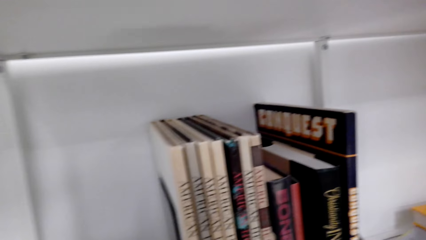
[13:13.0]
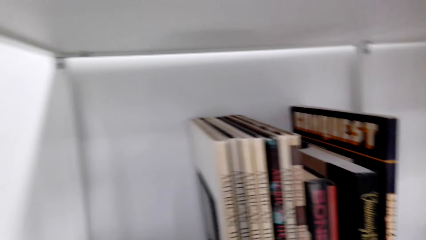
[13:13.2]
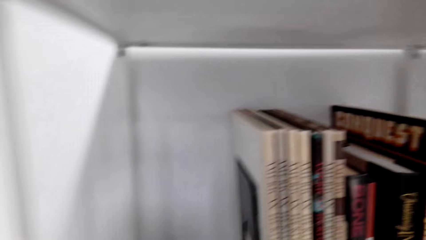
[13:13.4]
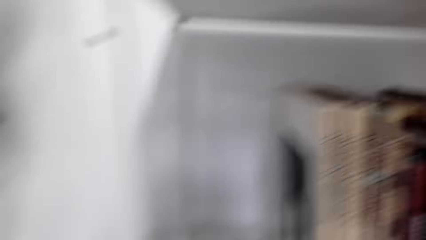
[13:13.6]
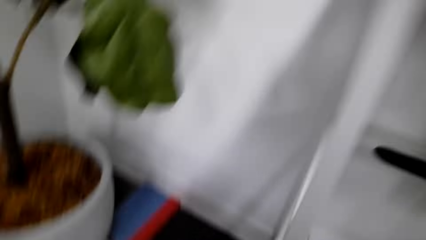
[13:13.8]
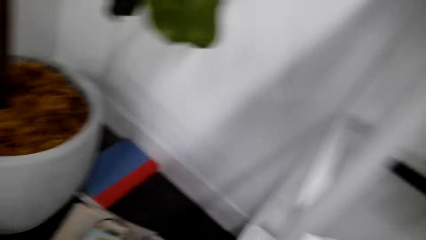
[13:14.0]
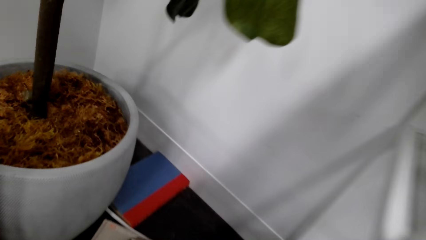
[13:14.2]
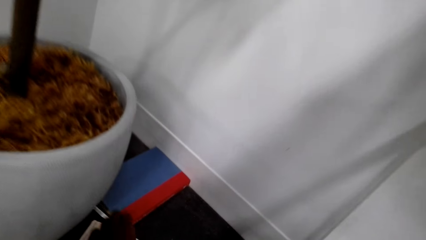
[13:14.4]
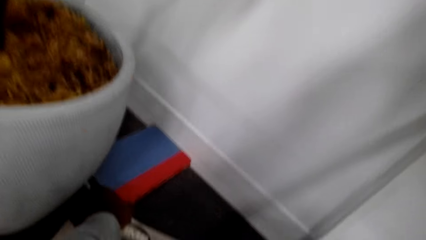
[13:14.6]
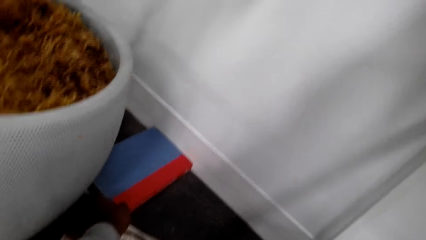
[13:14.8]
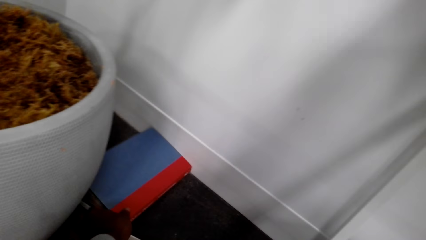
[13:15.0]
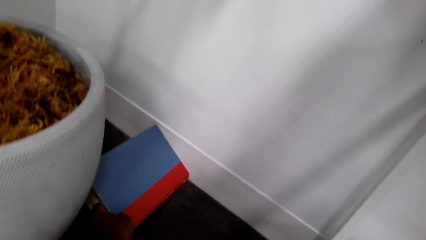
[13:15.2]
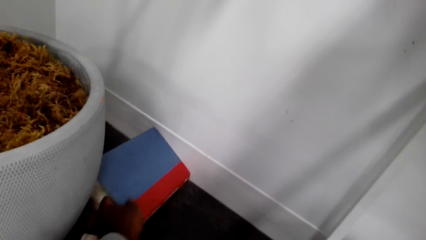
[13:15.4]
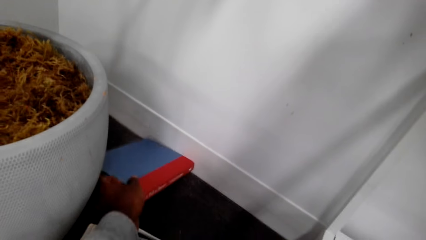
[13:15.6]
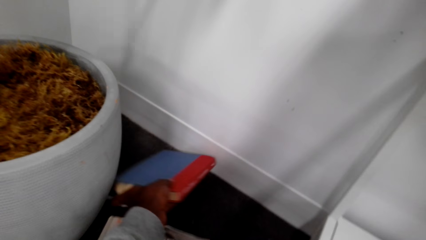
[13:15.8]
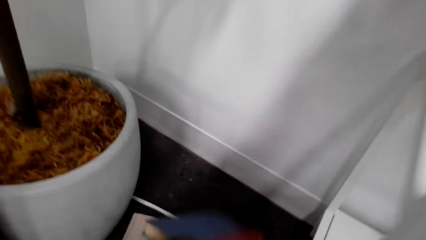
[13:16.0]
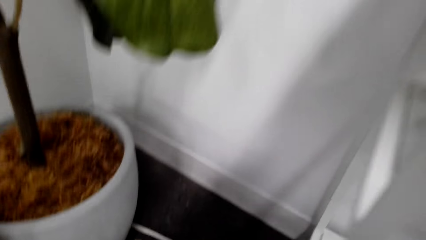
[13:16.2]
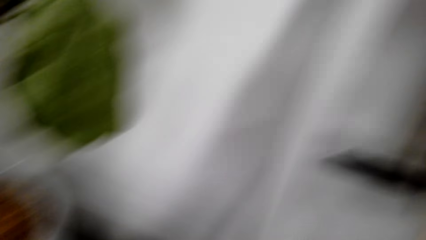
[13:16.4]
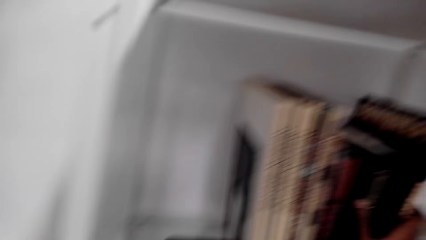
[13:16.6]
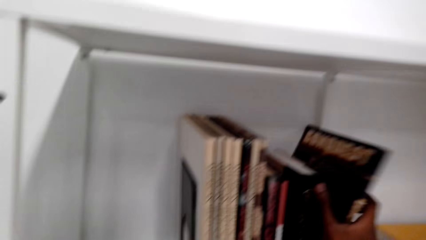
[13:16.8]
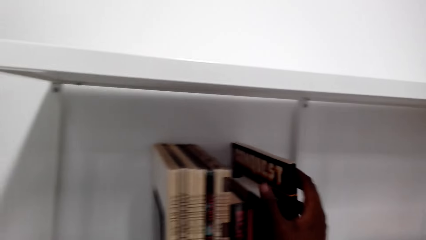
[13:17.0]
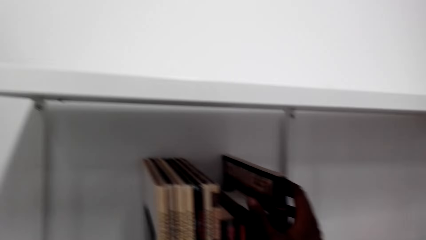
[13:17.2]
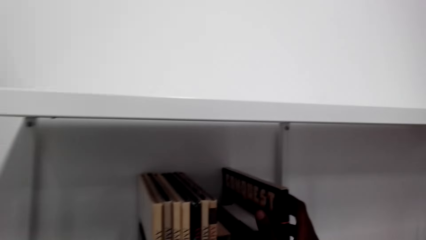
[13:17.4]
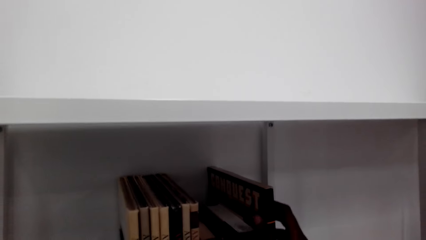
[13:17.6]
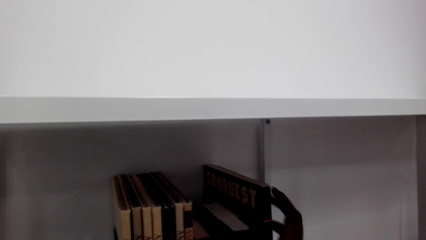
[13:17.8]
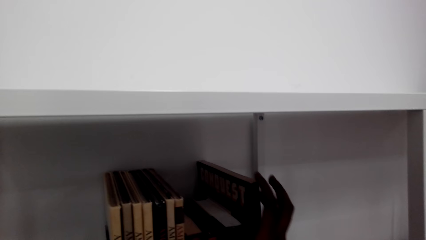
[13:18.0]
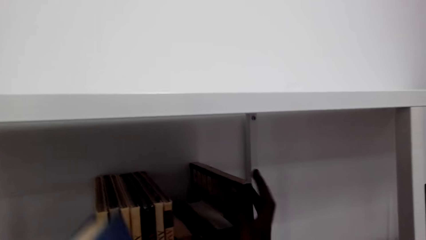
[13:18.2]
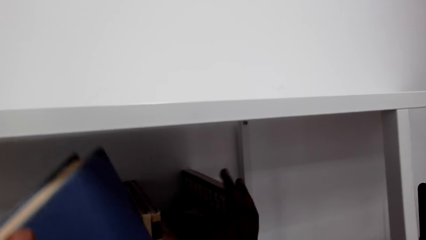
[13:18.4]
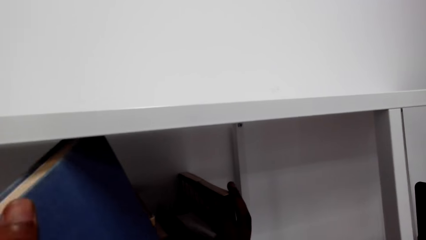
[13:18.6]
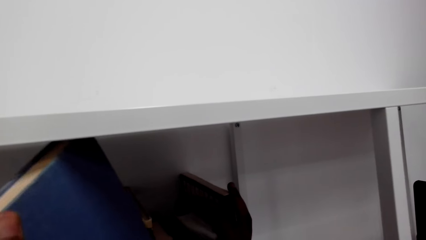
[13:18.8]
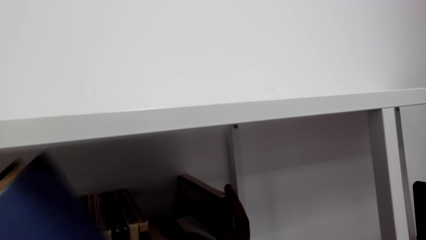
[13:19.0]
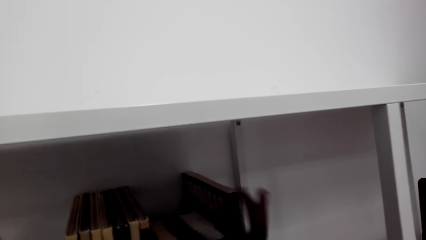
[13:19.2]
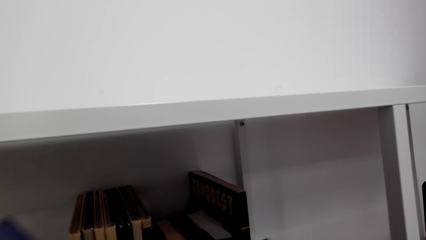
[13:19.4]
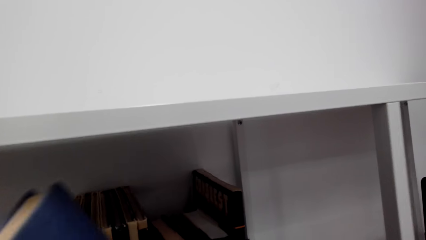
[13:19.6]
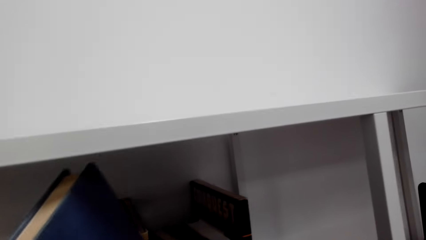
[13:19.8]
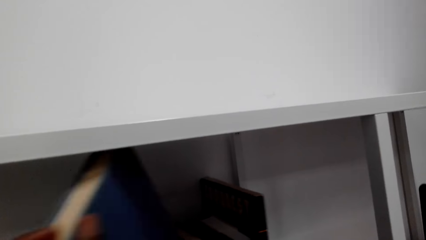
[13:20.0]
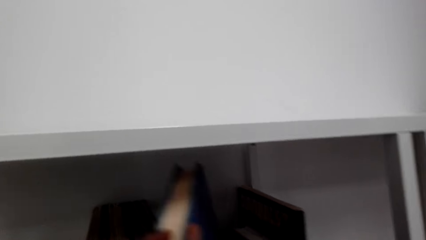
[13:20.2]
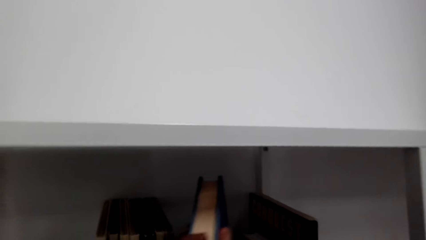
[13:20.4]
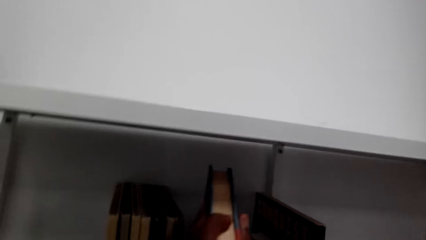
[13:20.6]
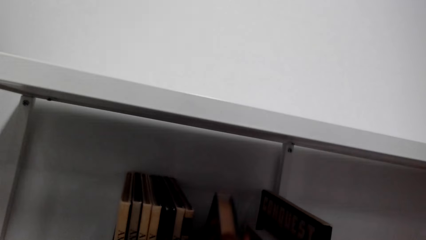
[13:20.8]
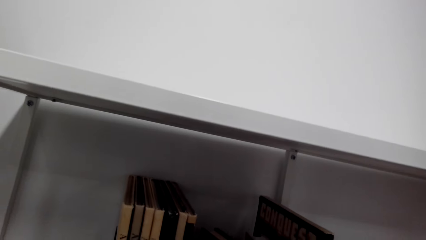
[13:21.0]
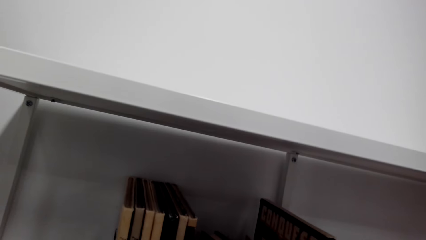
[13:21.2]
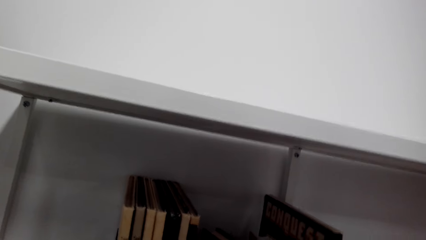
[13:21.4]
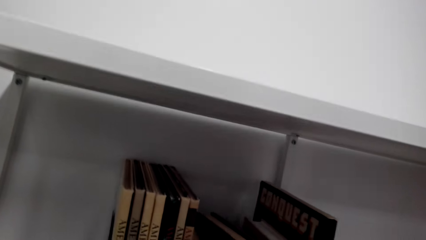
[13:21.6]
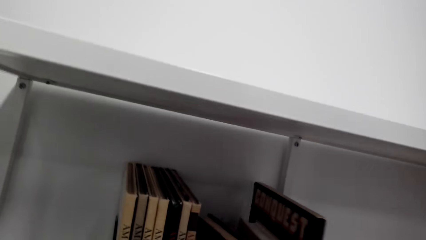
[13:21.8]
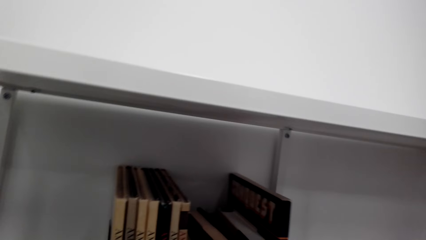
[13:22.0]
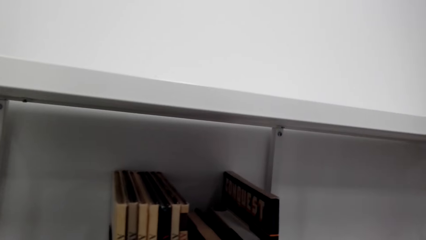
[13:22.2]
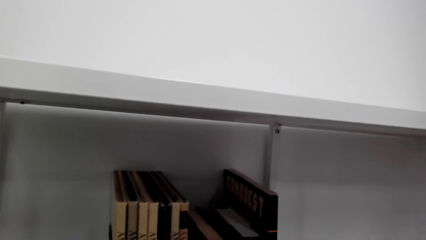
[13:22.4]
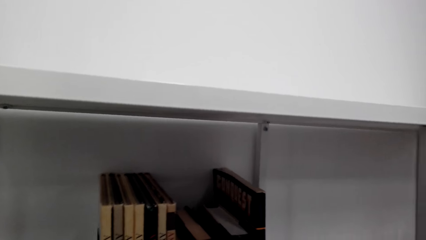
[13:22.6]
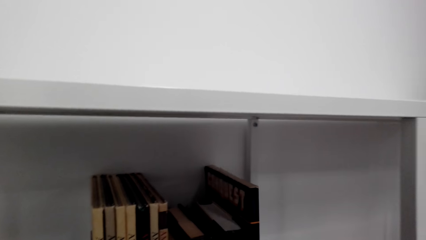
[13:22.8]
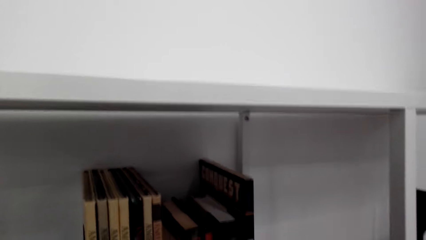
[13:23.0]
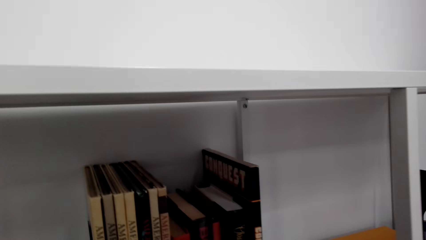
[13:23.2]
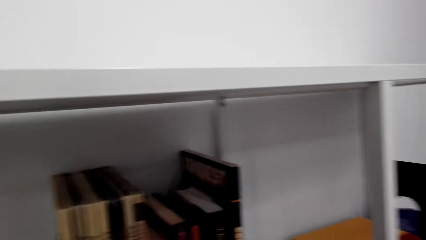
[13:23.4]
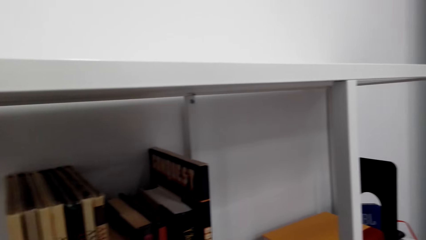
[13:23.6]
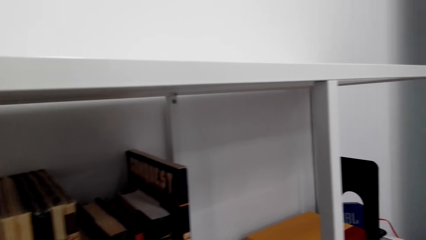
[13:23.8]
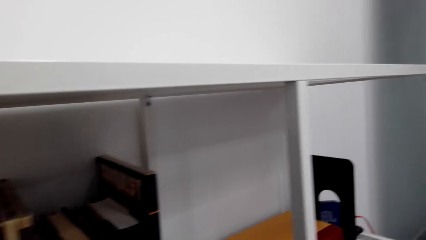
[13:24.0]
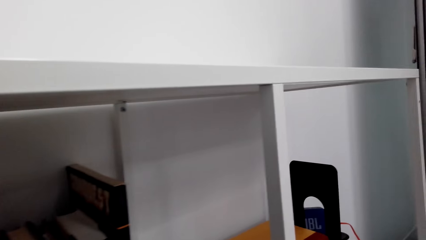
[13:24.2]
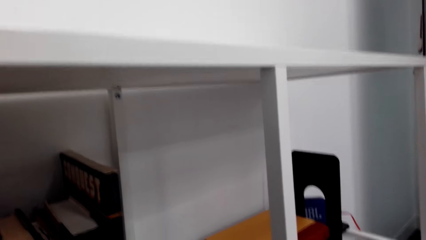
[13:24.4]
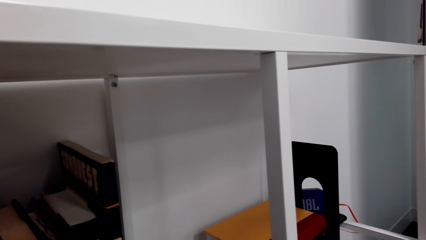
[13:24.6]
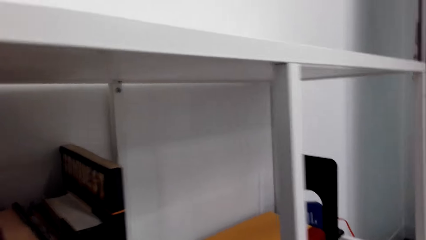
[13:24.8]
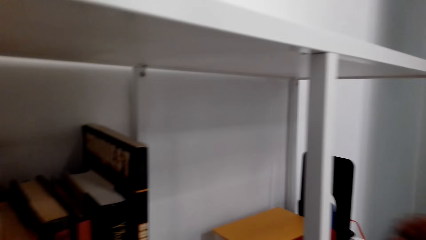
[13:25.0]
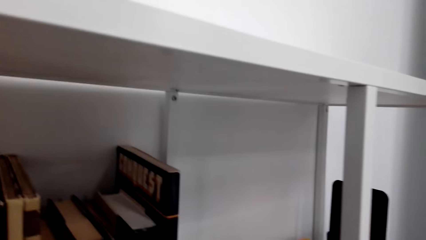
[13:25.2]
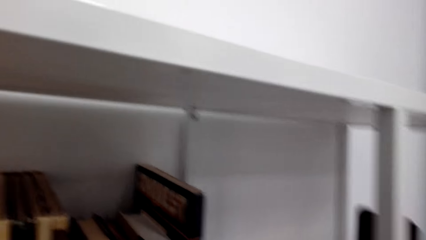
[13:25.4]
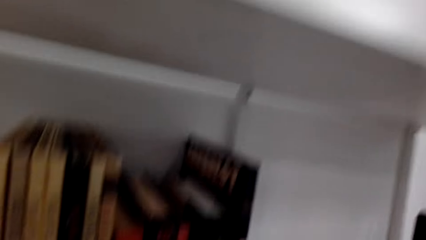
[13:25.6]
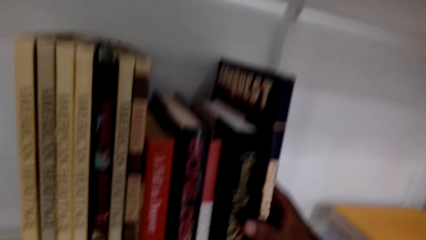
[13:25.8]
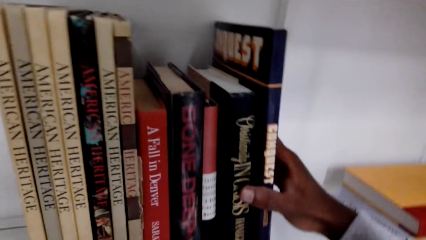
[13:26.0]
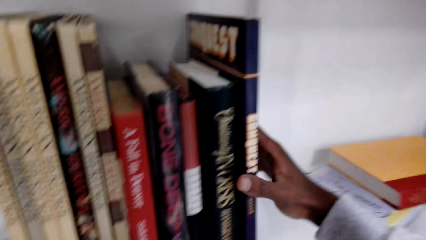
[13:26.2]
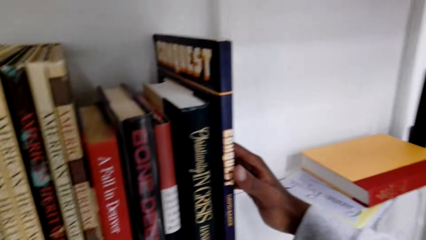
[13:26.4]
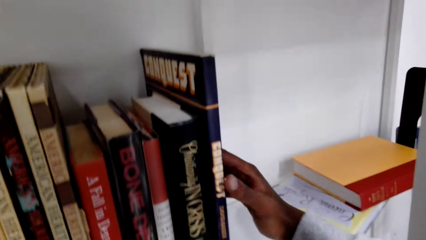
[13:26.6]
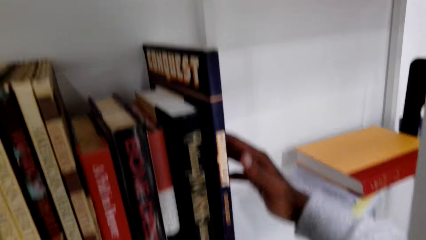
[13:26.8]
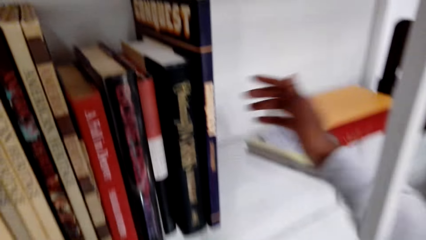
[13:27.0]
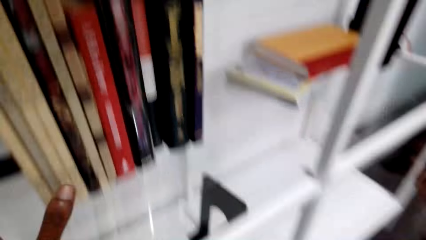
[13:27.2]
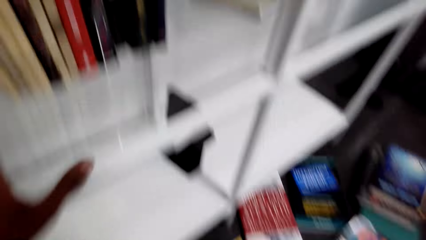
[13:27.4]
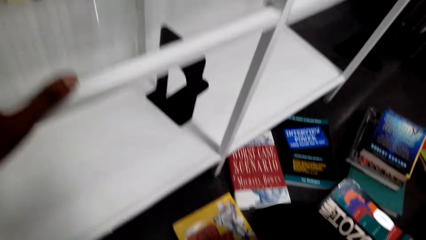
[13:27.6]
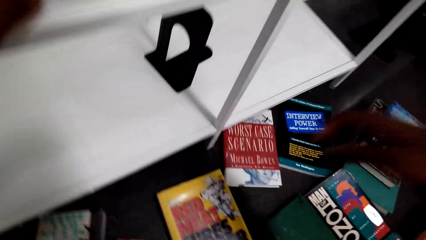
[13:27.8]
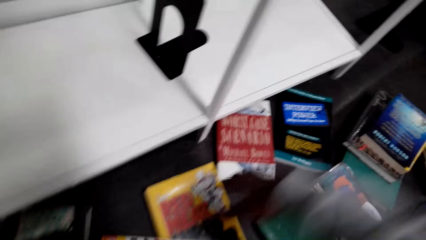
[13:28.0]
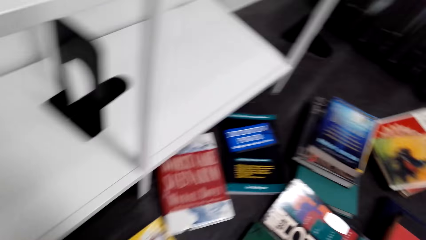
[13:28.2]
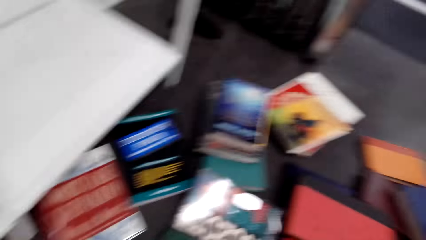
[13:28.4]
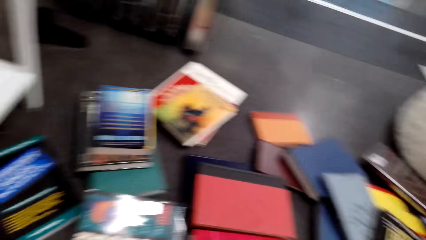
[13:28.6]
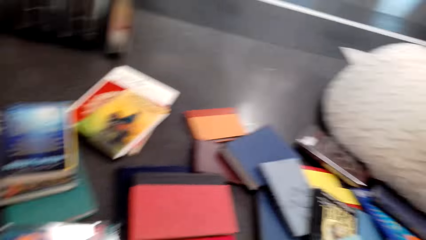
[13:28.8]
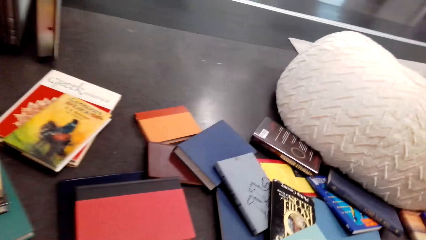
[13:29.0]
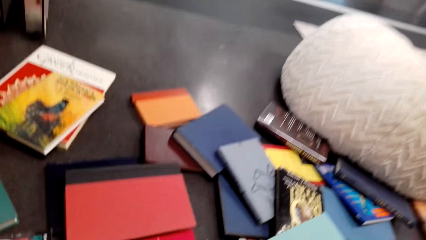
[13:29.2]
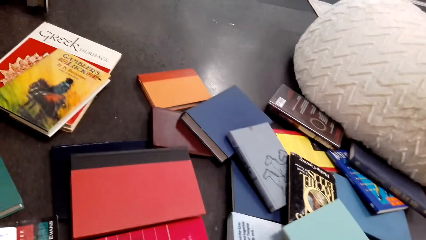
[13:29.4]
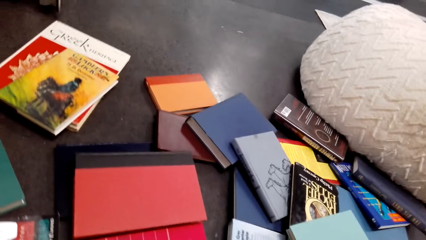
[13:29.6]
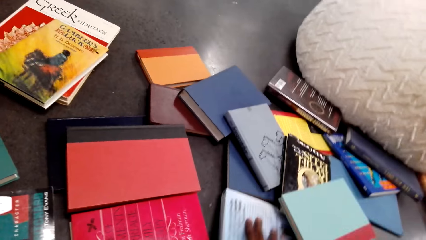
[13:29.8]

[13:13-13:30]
The camera wearer picks a book from the floor. They touch the books on the floor. They put the book on the shelf.
